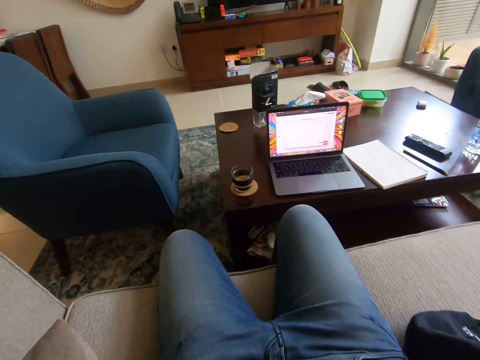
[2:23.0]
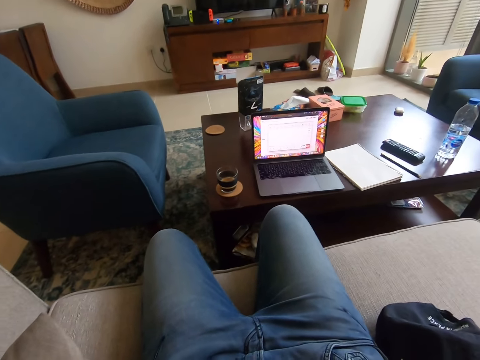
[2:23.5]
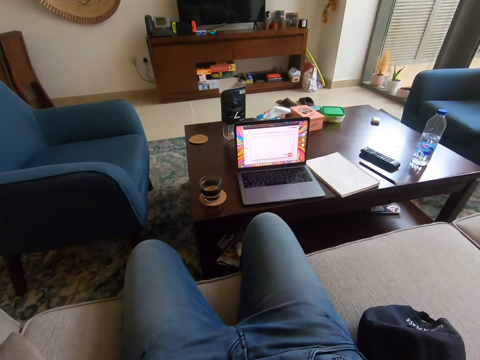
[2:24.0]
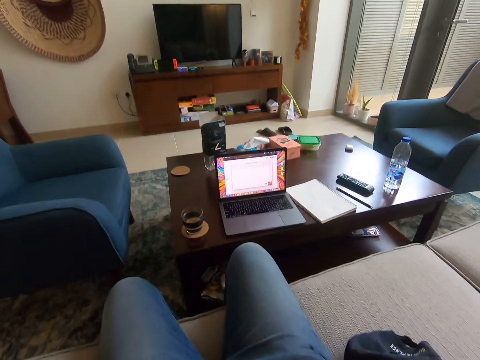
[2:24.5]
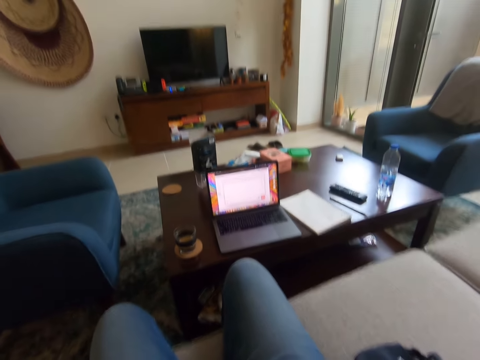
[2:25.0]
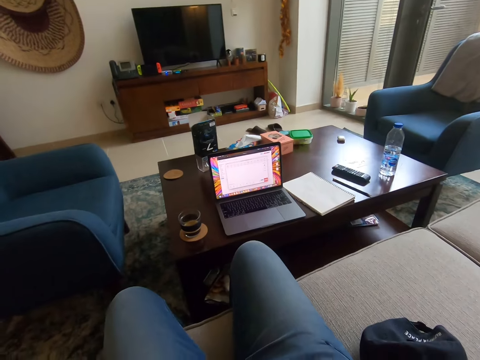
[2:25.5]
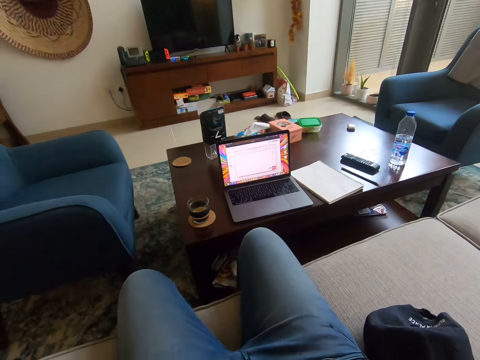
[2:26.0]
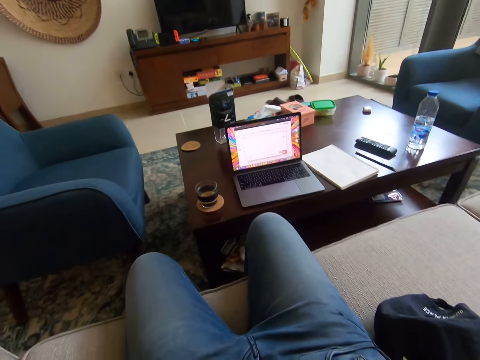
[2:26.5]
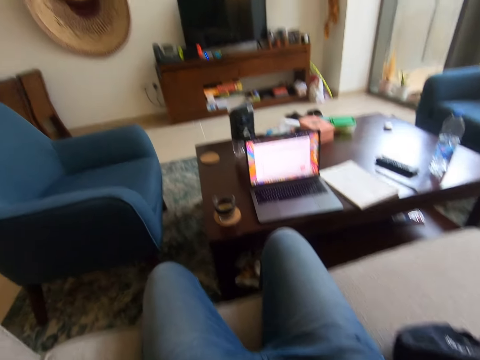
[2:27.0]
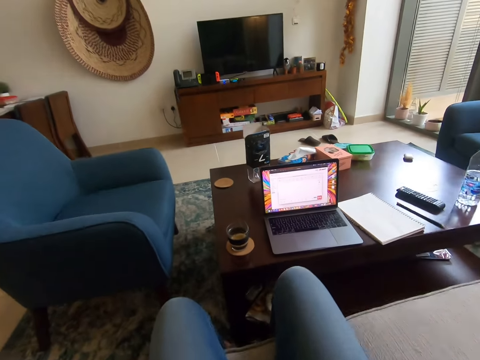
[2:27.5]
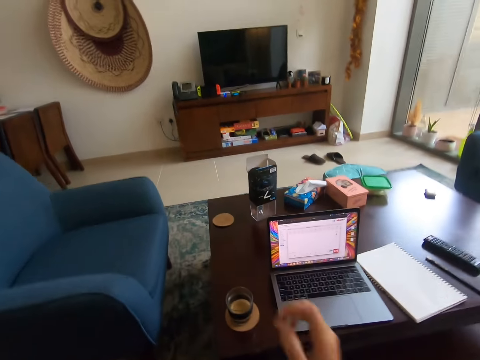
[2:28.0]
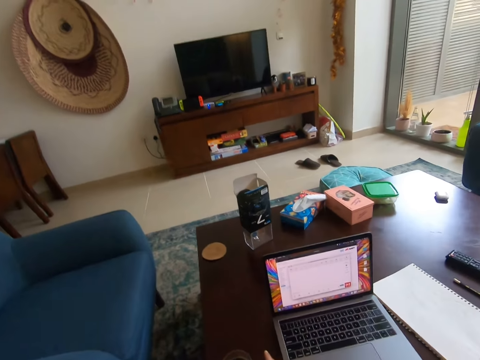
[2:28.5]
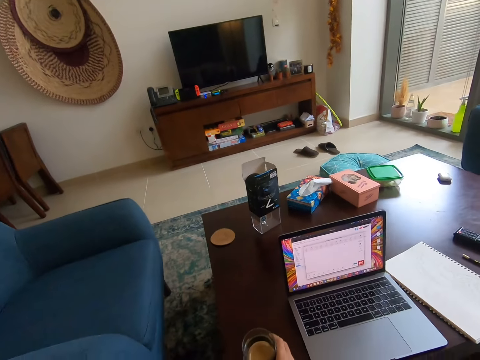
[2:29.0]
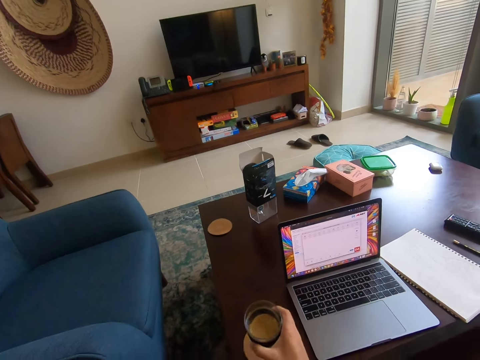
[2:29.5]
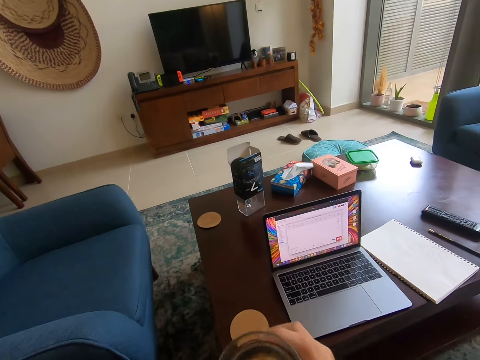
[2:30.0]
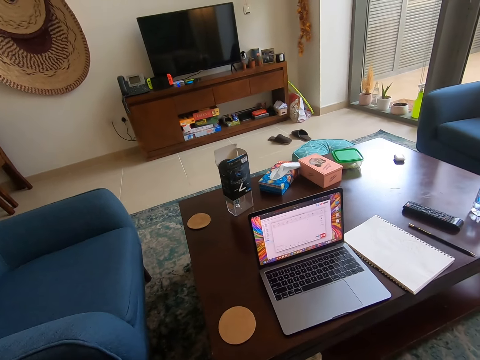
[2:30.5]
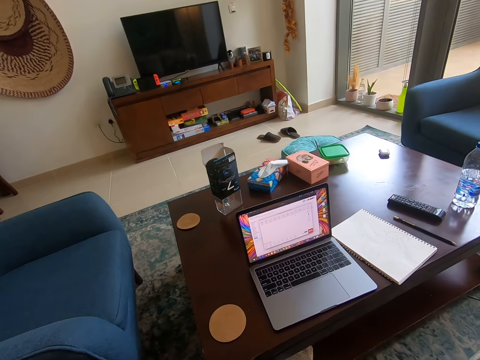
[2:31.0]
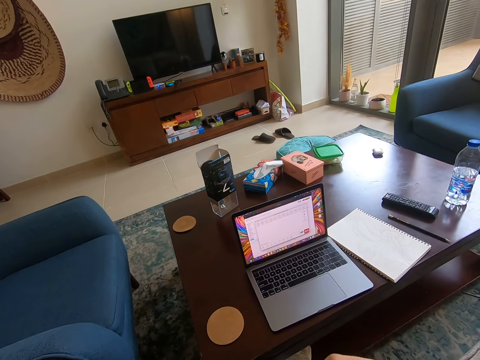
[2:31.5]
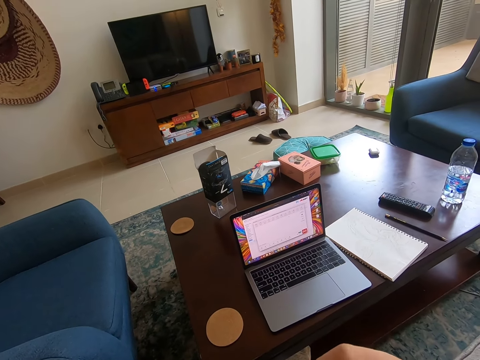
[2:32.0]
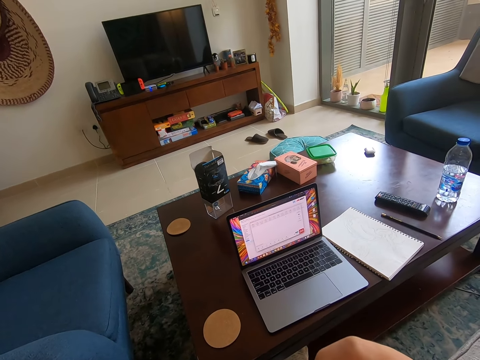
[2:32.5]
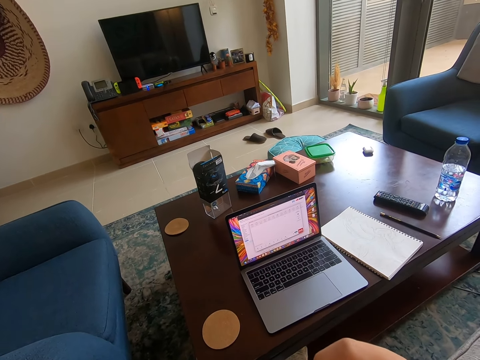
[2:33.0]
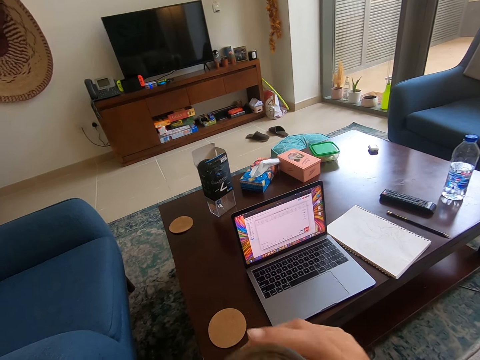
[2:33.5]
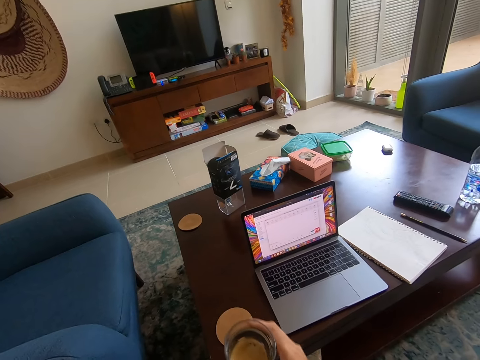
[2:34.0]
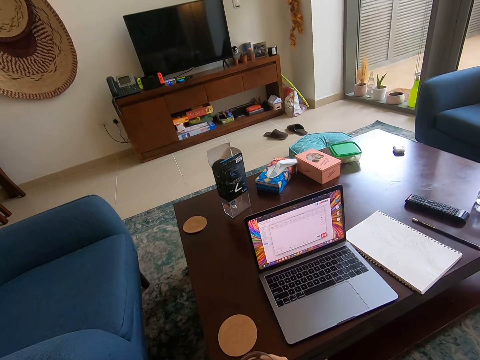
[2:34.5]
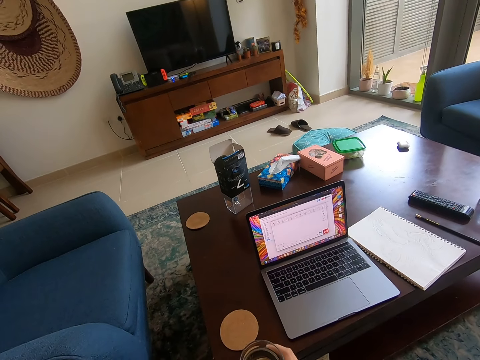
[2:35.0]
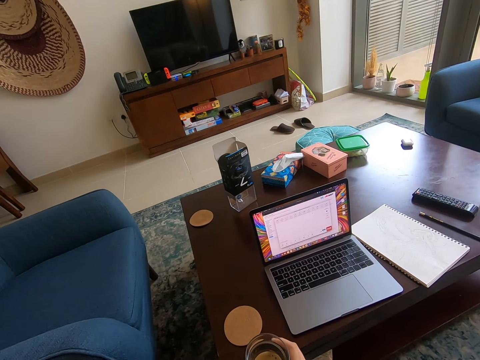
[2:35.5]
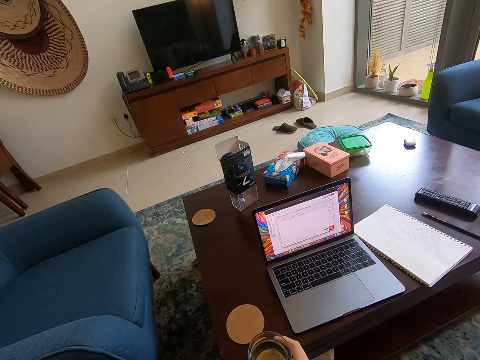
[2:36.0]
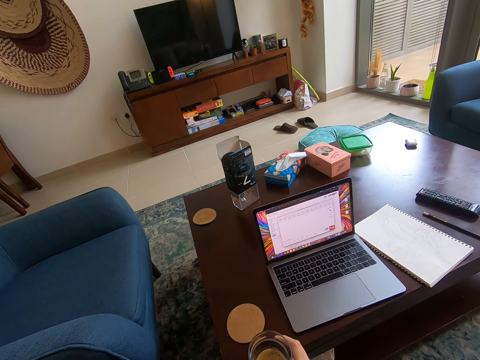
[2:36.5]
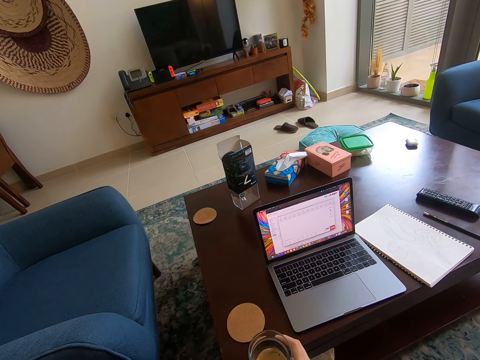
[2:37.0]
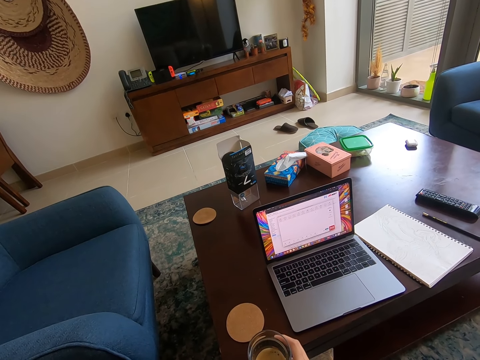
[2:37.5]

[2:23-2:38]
The camera wearer picks up the coffee cup or mug from the table. They drink from the cup. They hold the coffee mug.

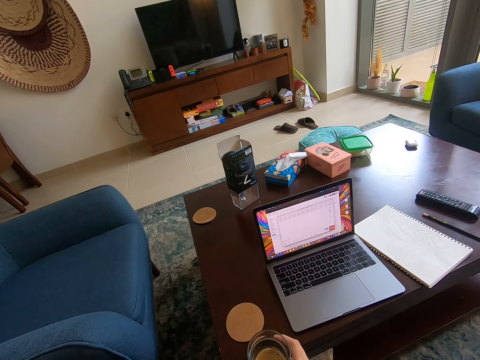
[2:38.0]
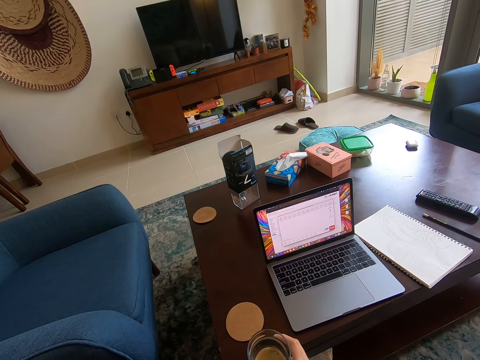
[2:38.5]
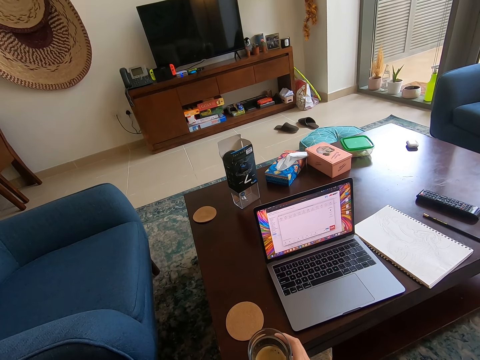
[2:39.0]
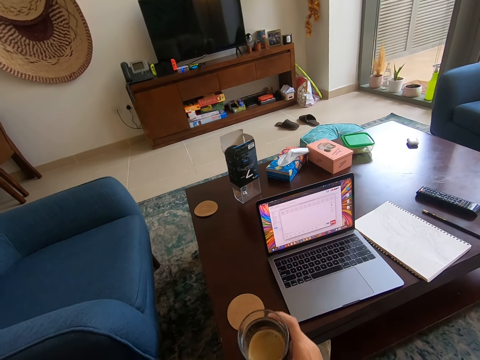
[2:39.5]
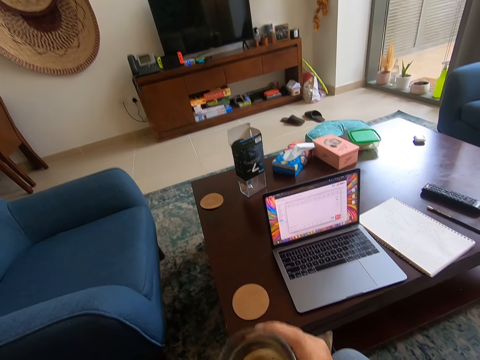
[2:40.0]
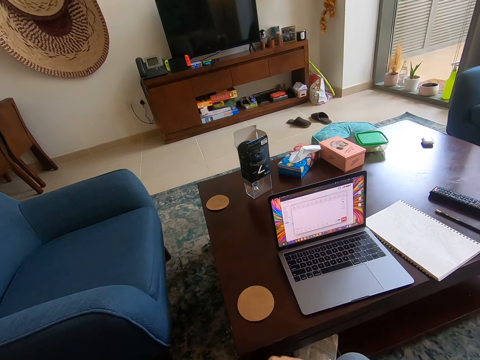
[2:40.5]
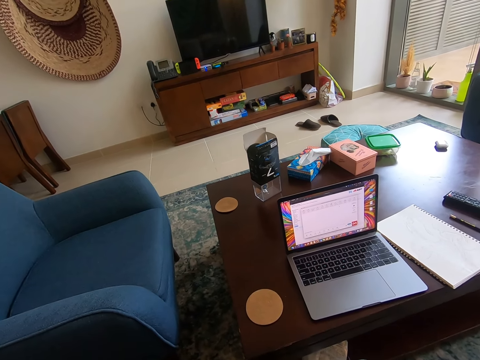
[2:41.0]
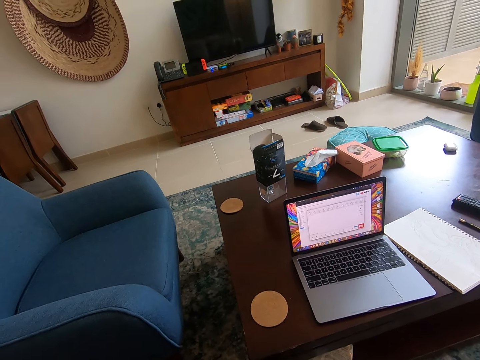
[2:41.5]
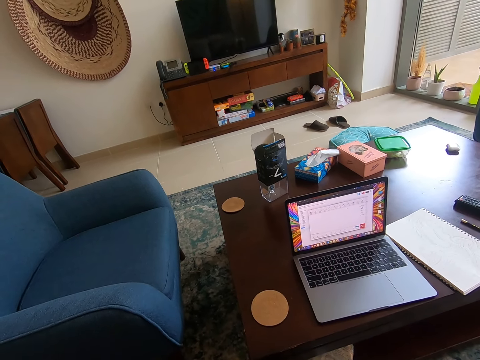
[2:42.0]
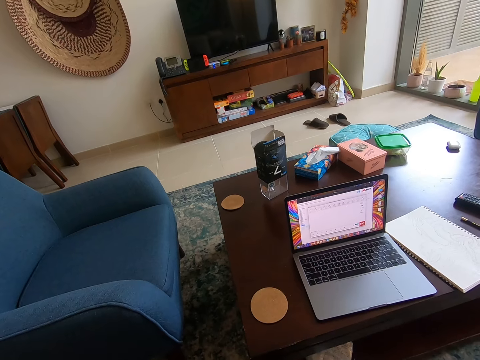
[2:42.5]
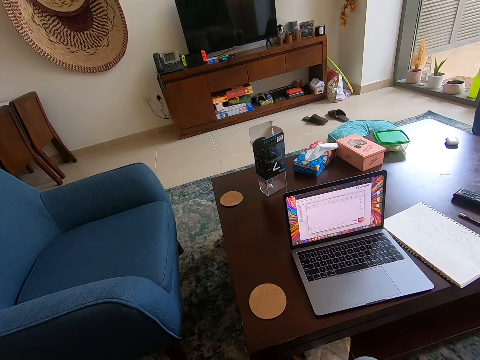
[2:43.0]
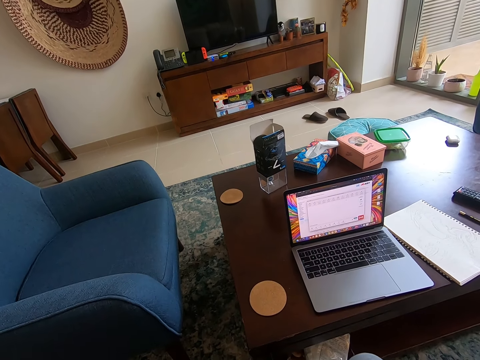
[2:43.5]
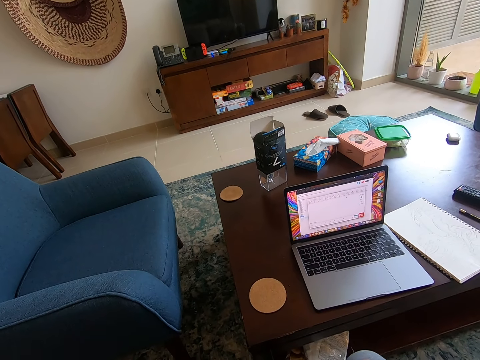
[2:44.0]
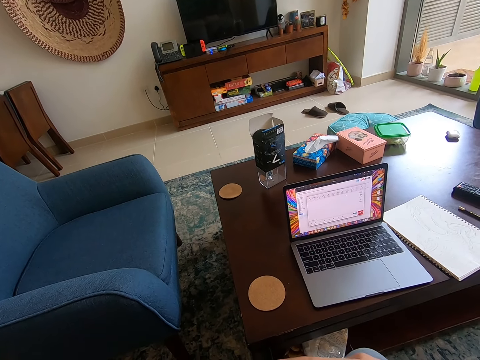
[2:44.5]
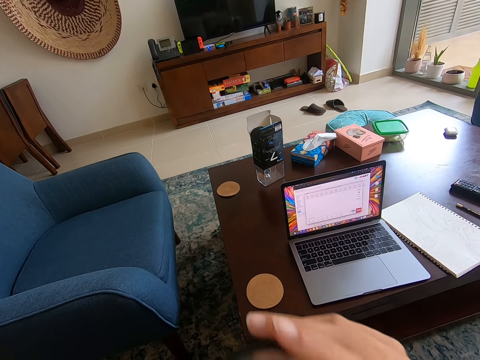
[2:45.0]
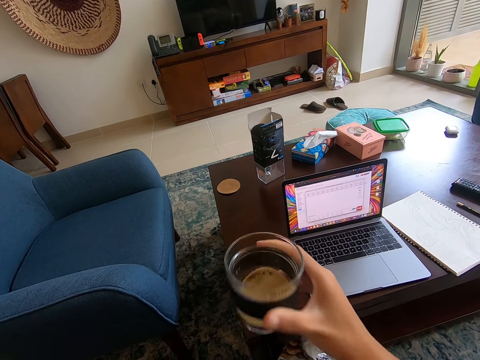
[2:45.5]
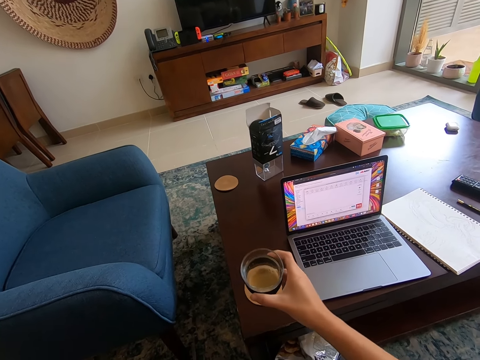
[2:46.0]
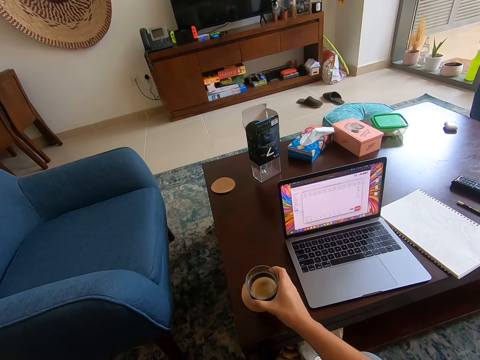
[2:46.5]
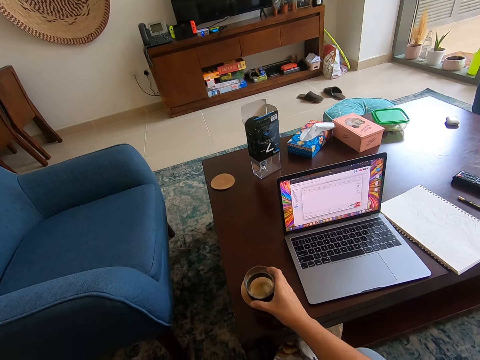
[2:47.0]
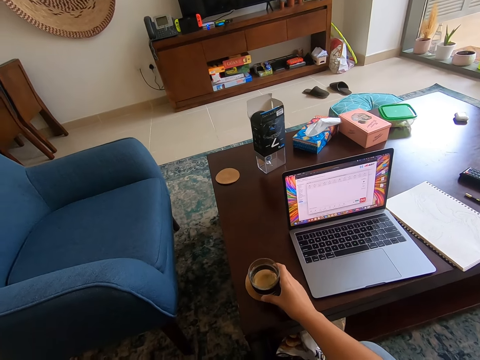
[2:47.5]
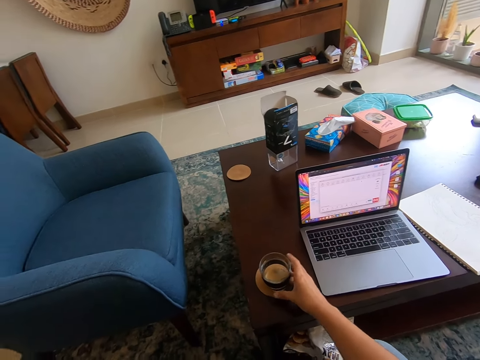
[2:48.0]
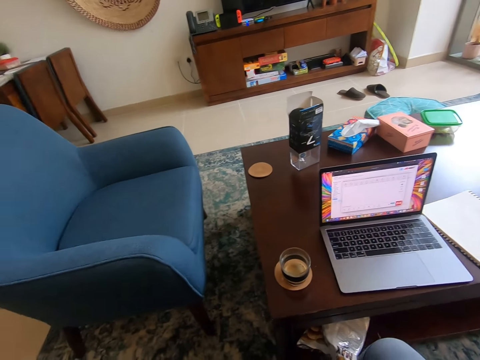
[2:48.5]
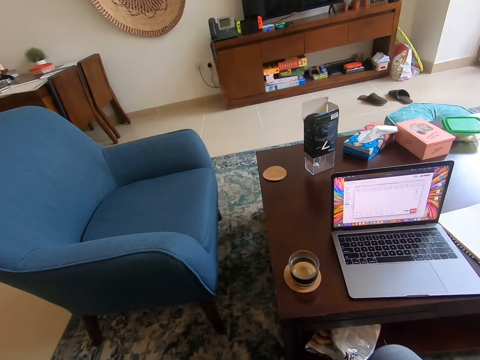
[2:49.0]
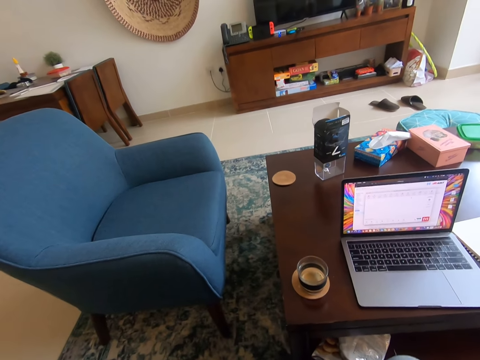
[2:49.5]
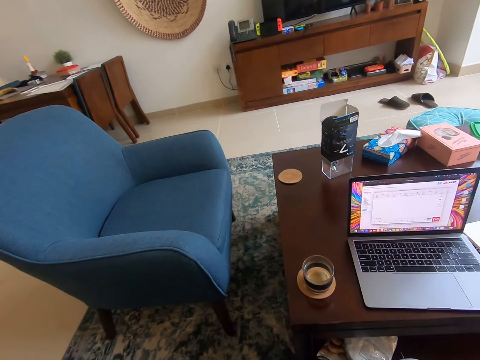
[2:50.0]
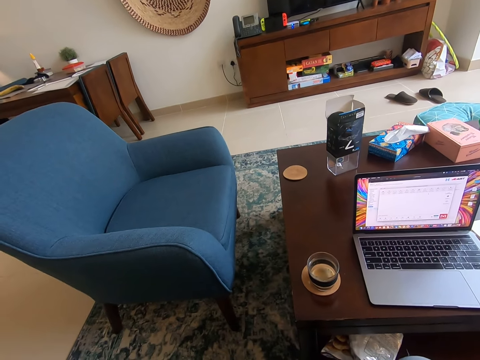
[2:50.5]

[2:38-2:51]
The camera wearer drinks a coffee from the cup. They put the coffee mug on the table. They move a hand.
